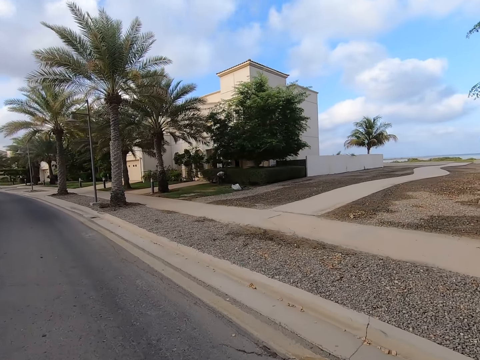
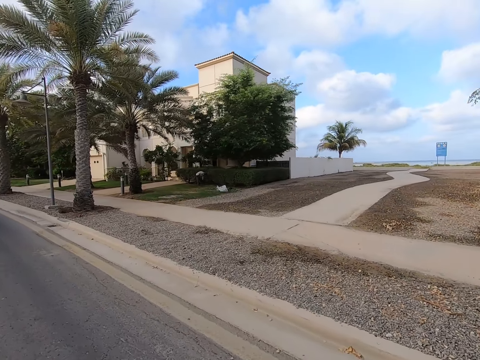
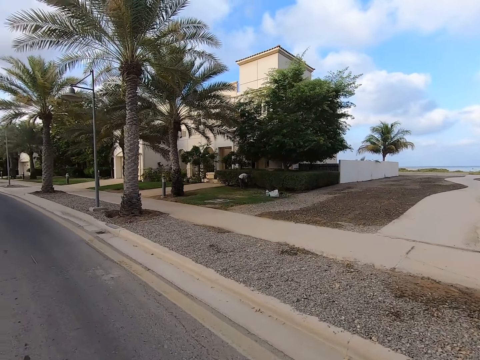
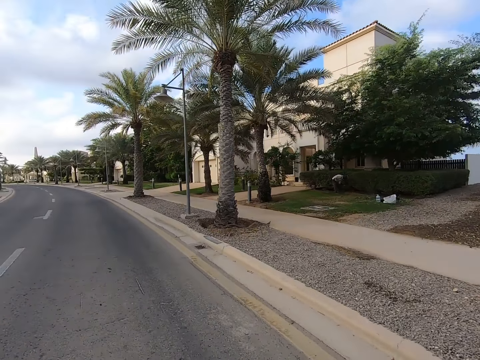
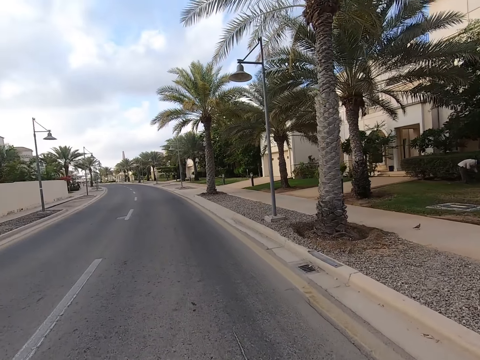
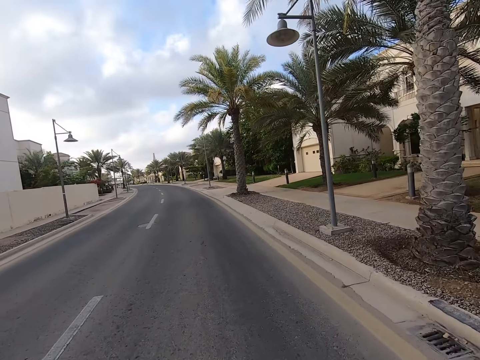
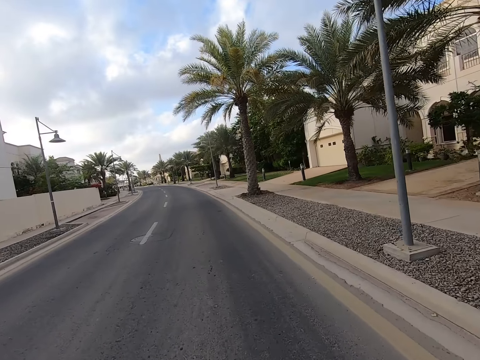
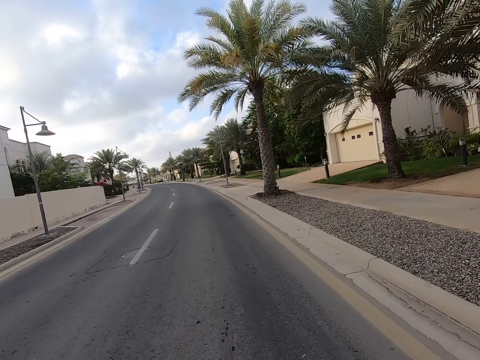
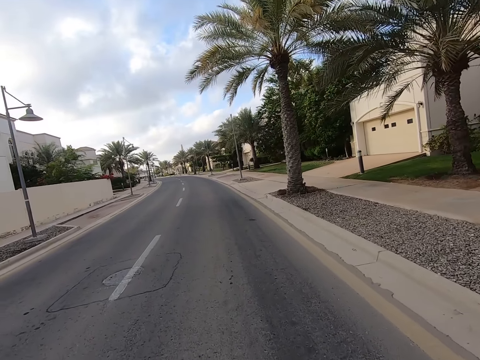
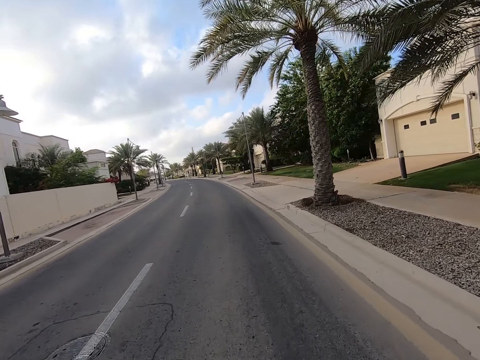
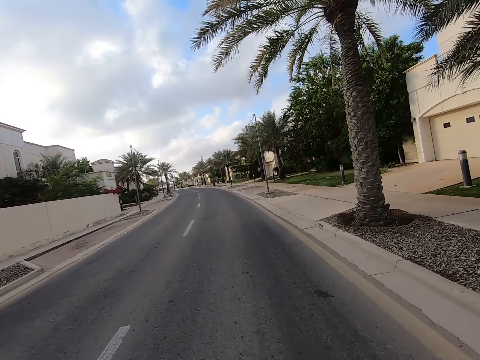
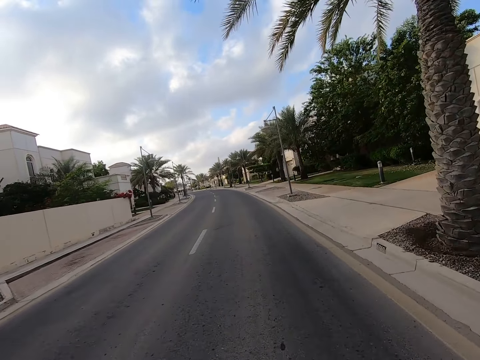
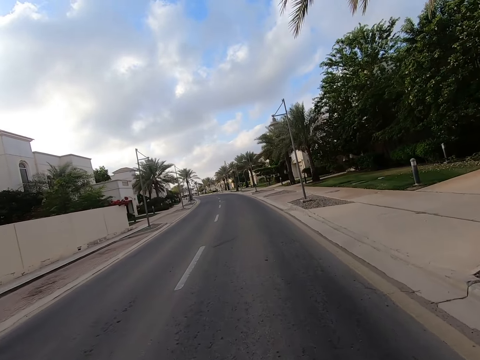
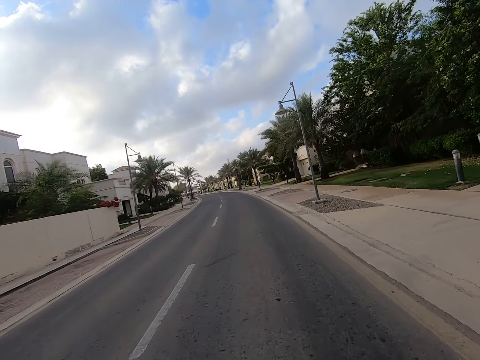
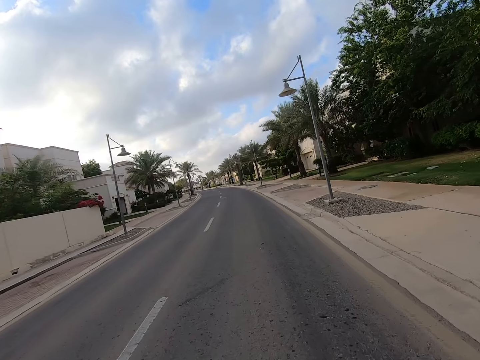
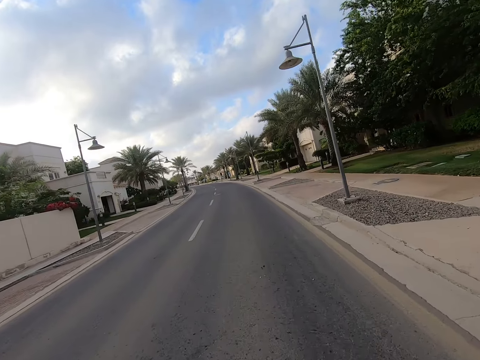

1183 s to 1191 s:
A man bends near a fence. The camera wearer rides a bicycle on the road.

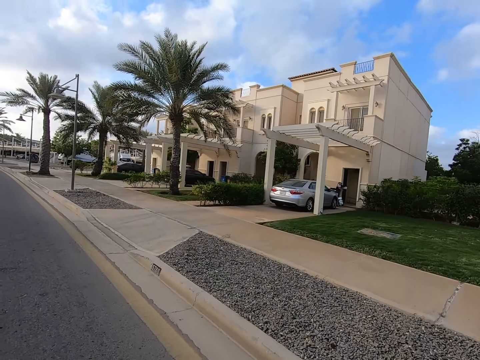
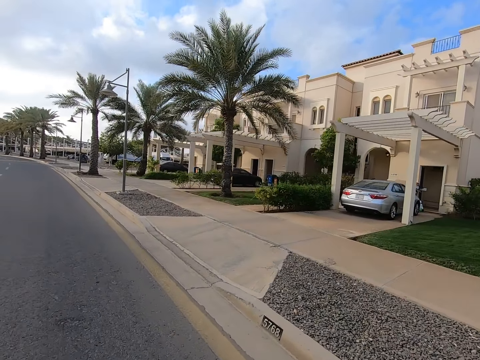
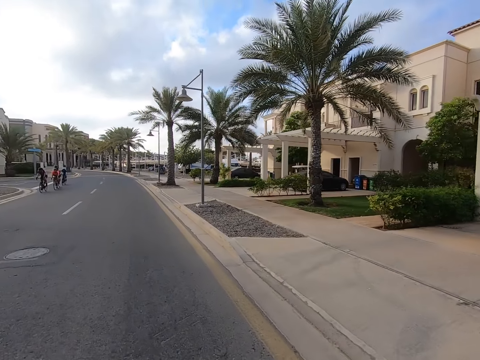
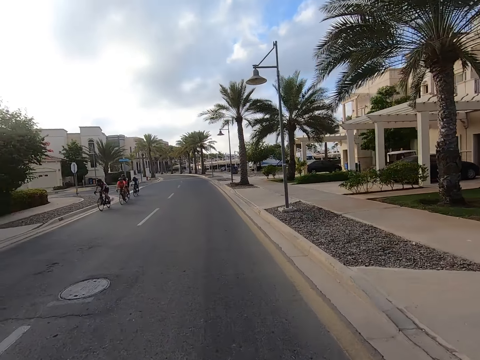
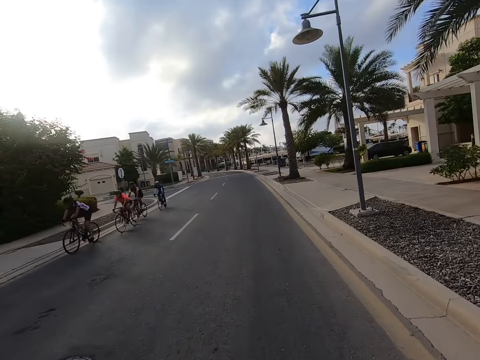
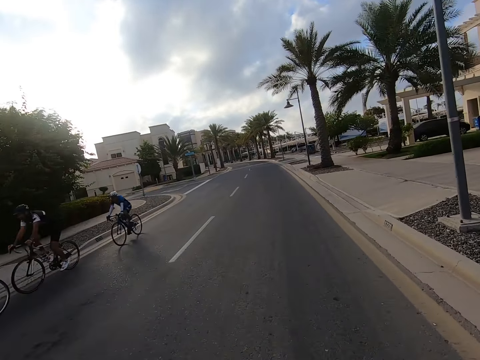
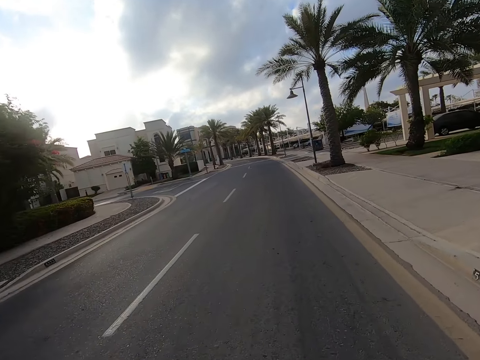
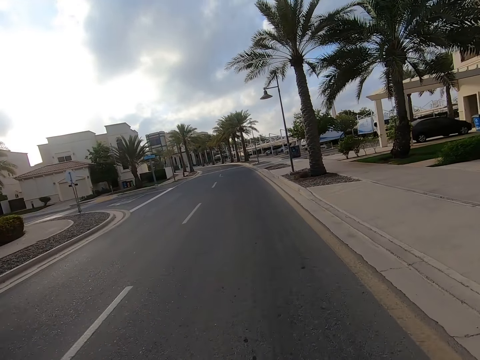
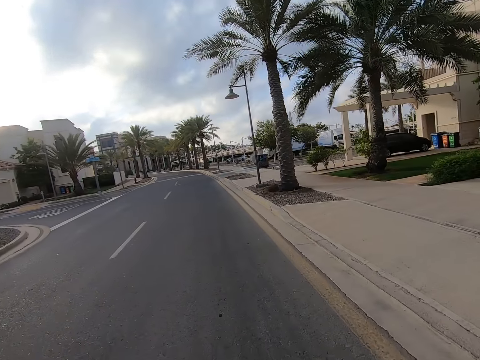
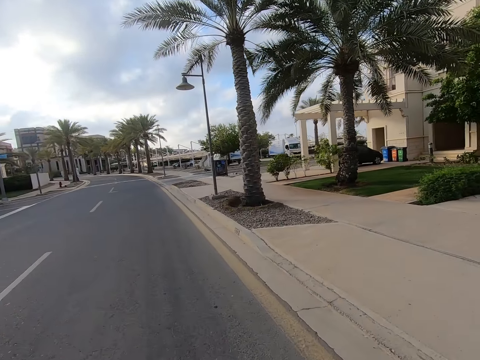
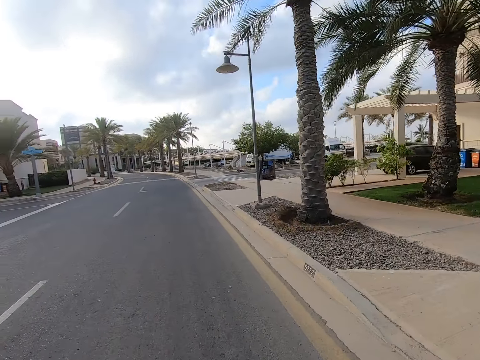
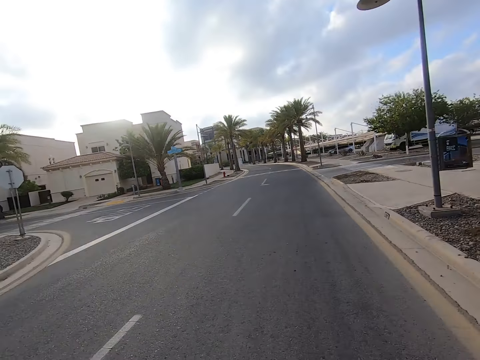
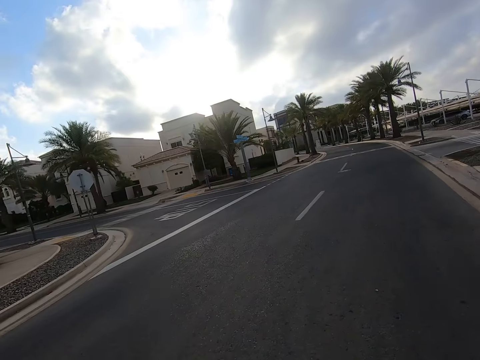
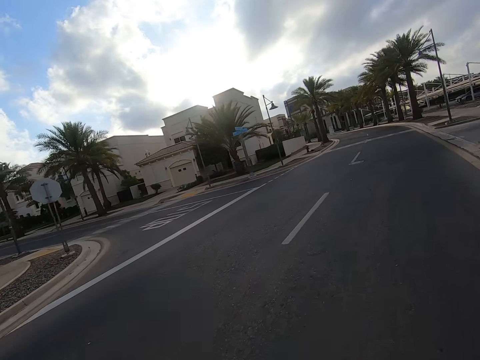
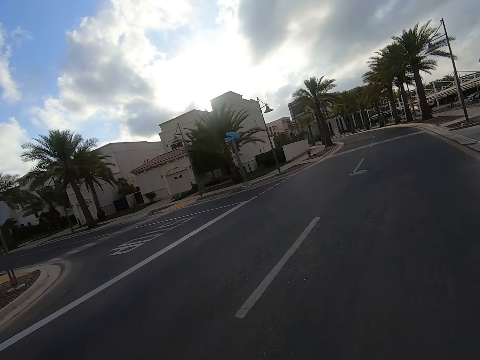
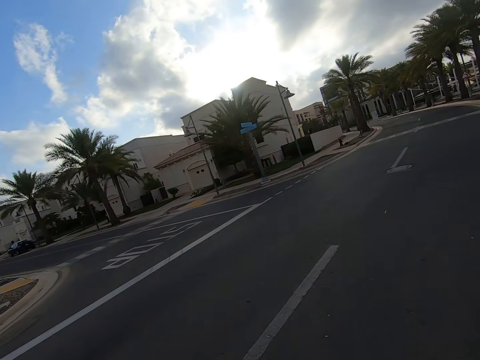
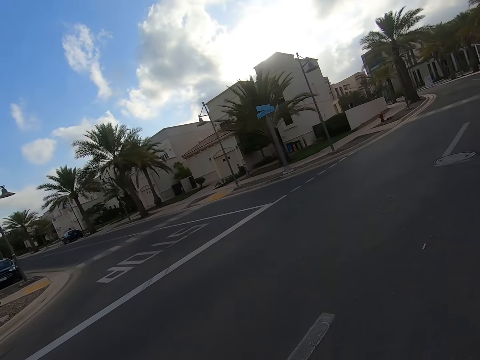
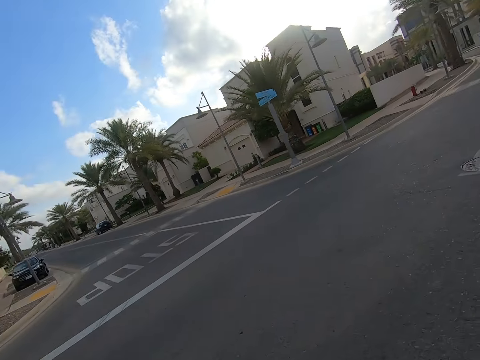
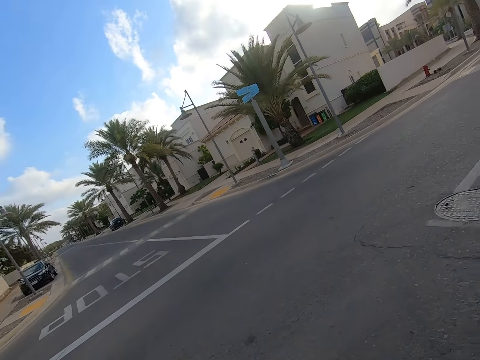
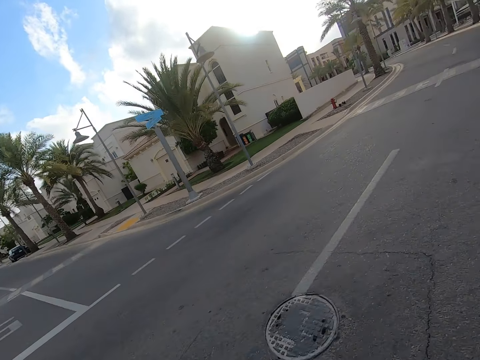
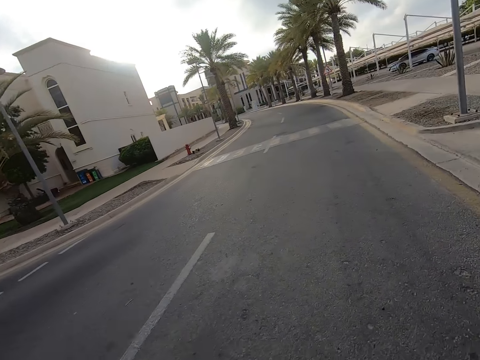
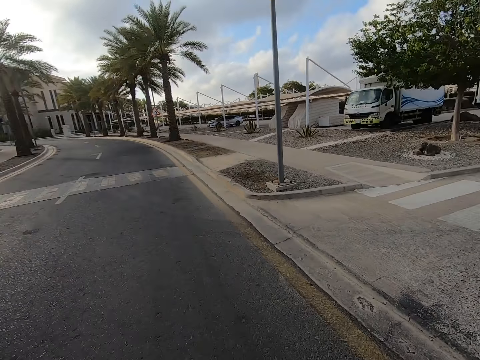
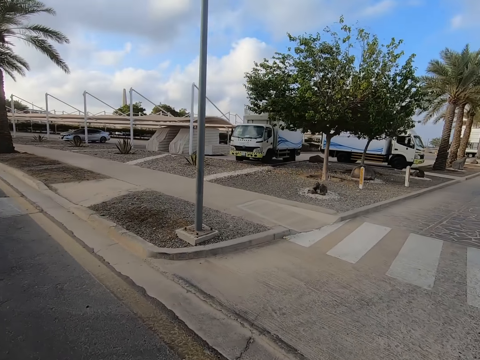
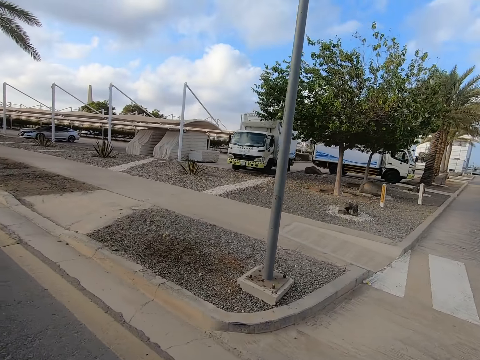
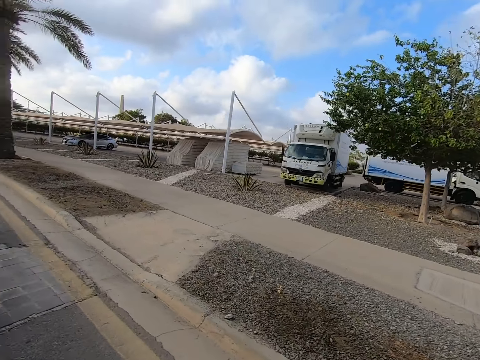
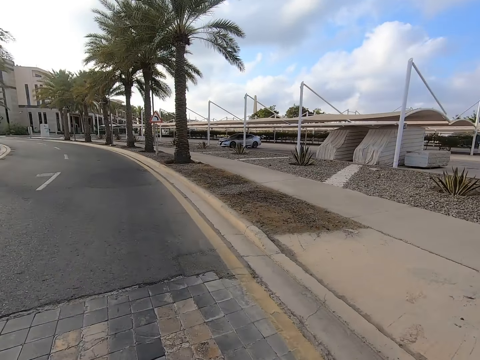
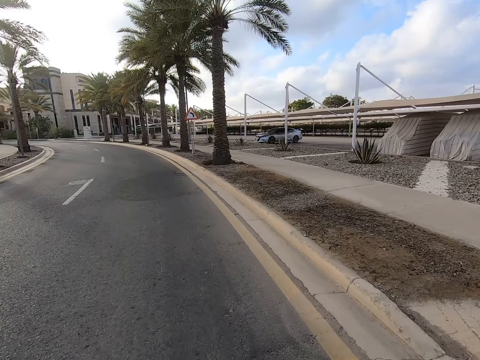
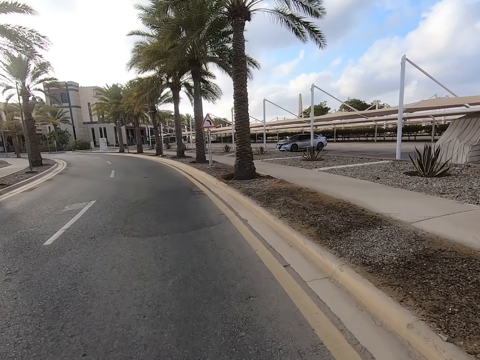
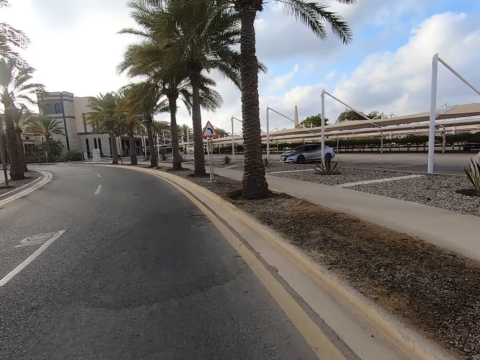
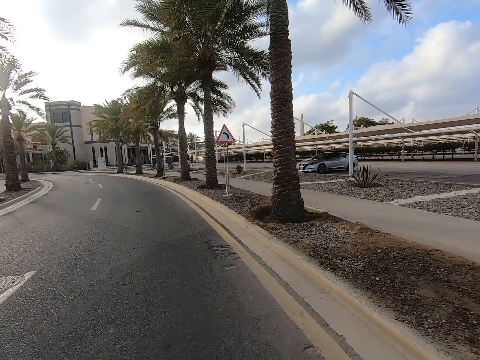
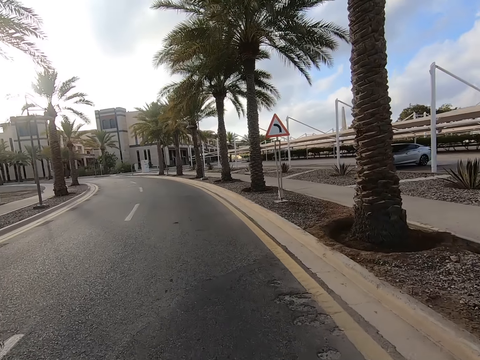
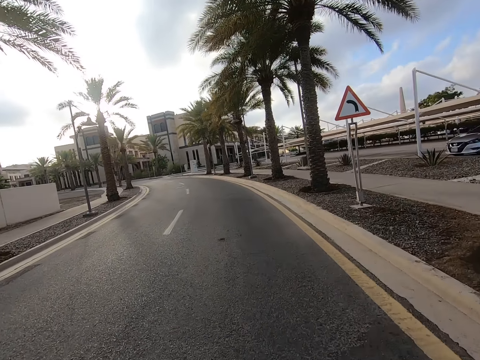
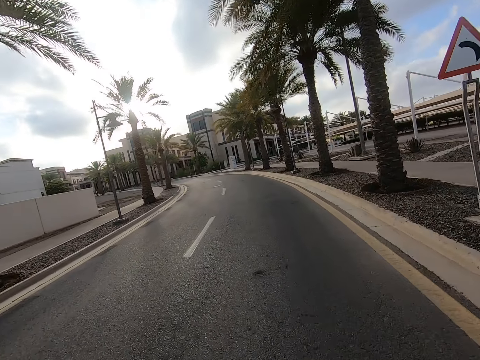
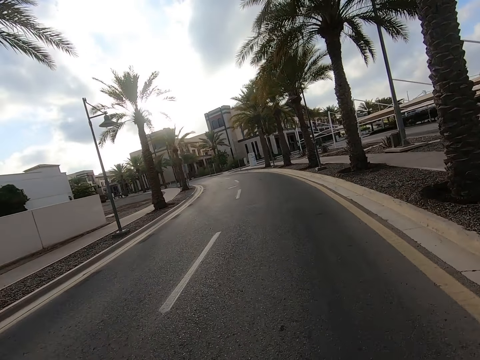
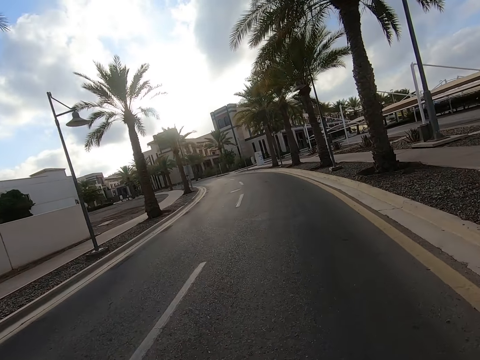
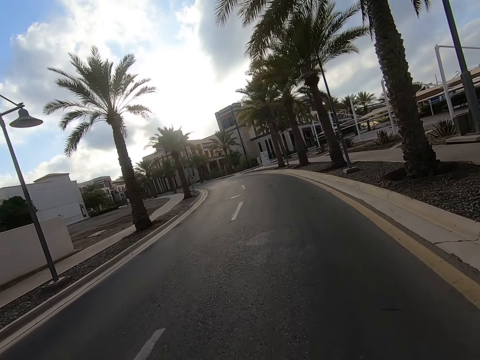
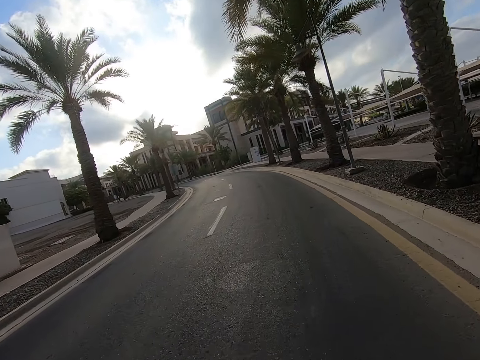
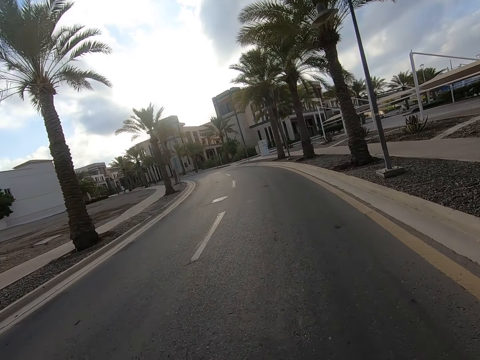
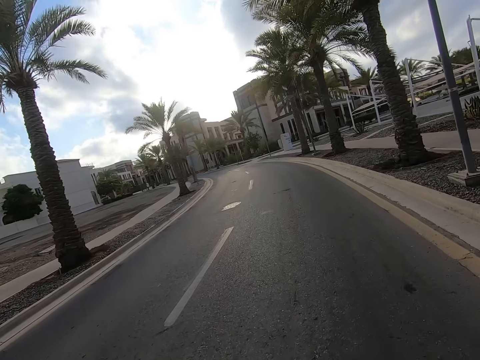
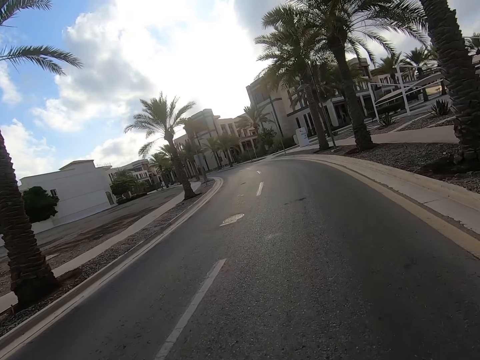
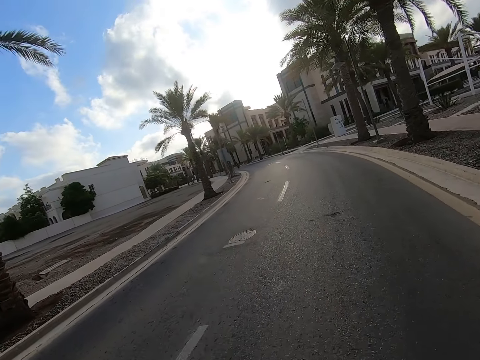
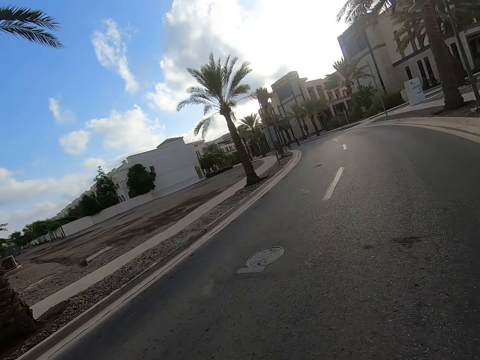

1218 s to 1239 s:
A man rides a bicycle on the road. Another man rides a bicycle on the road. Another man rides a bicycle on the road. Another man rides a bicycle on the road. The camera wearer rides a bicycle on the road.
